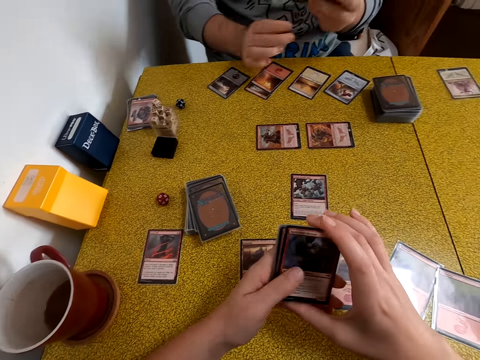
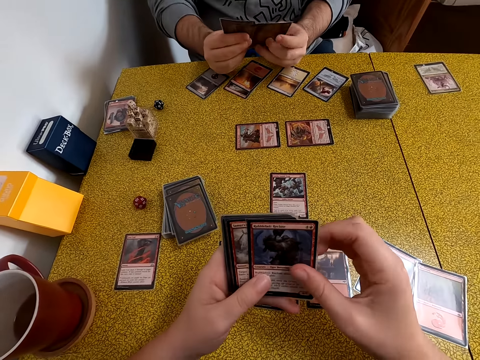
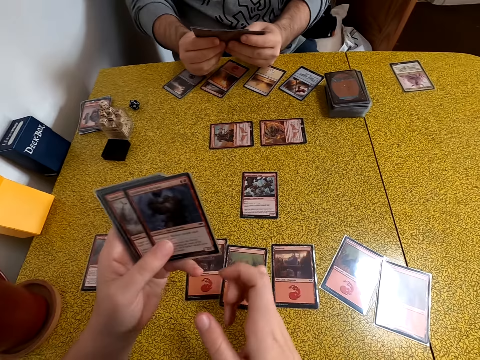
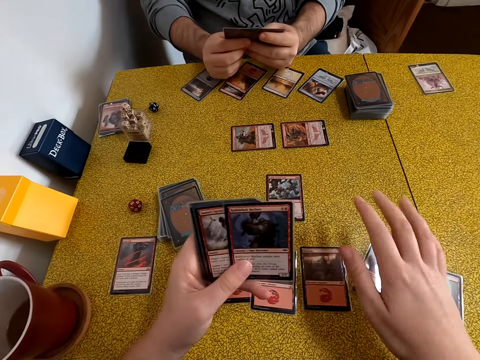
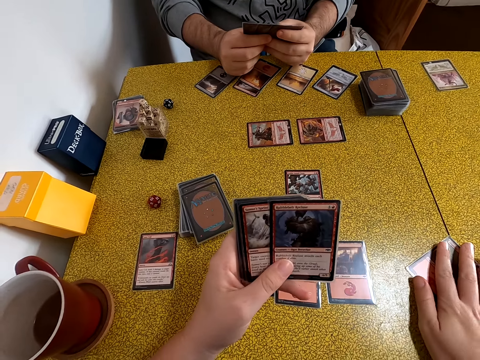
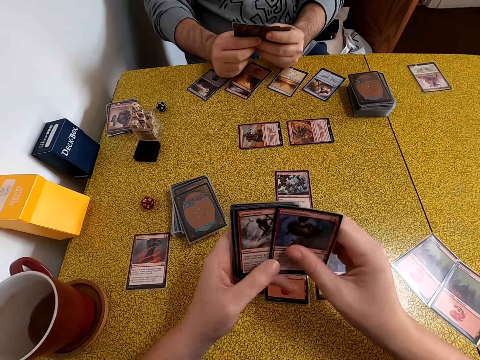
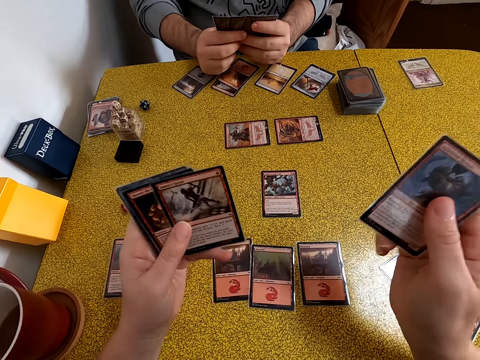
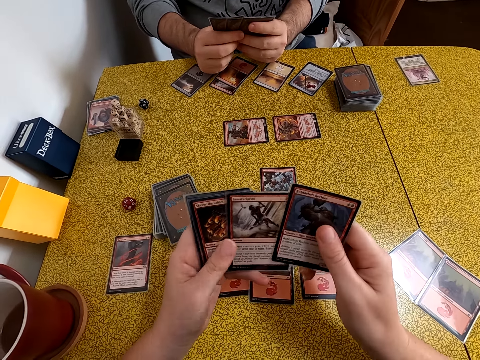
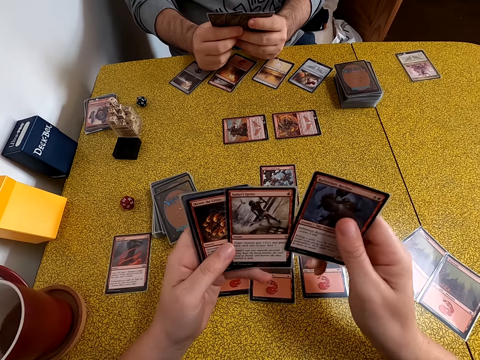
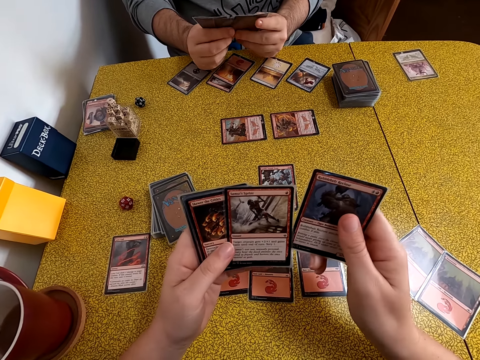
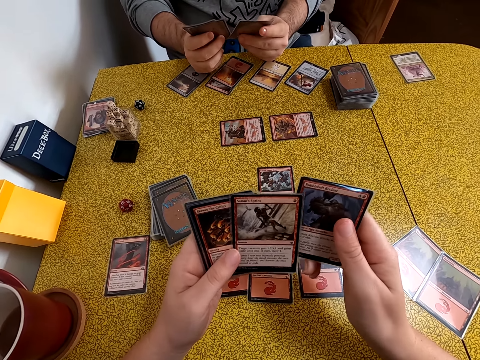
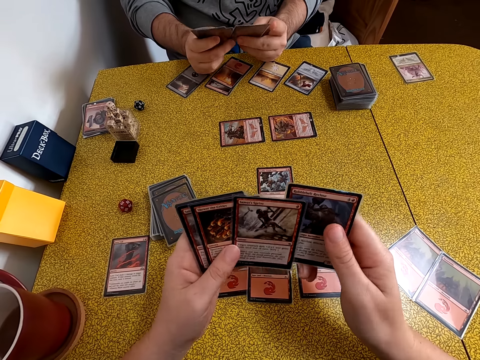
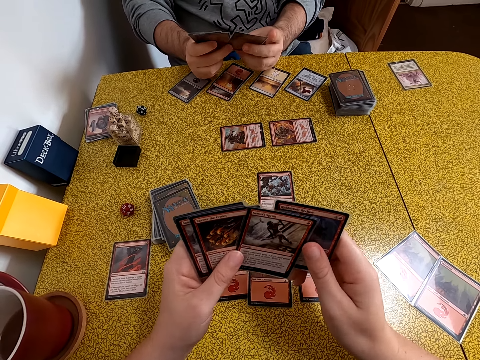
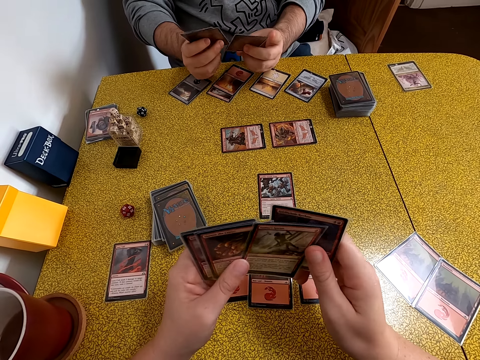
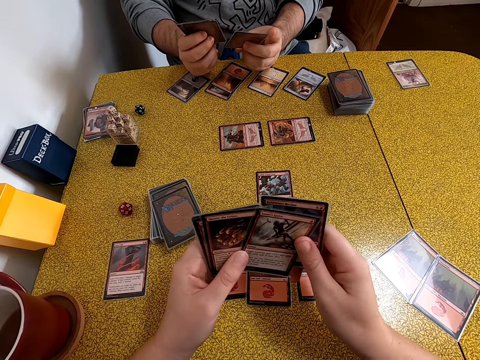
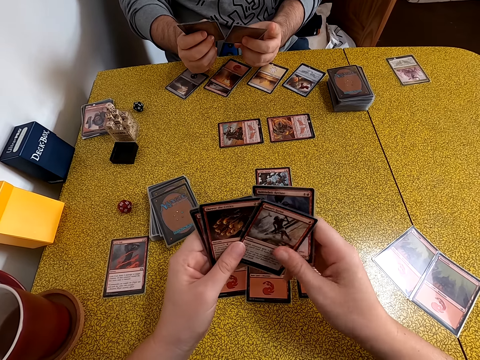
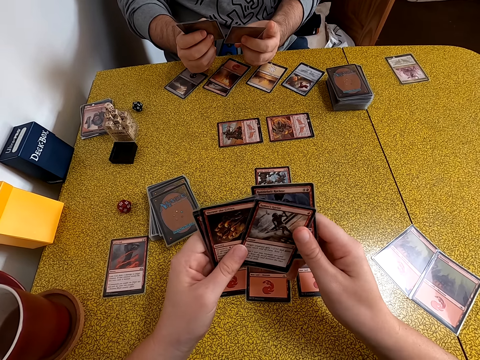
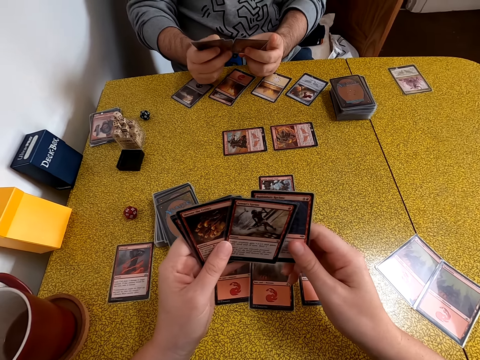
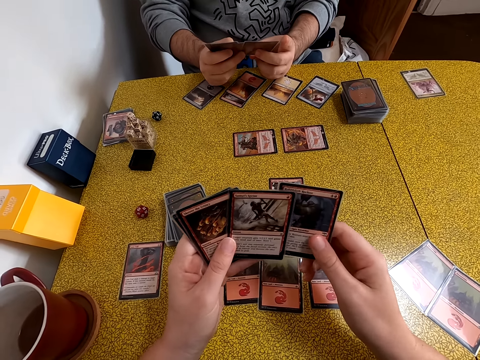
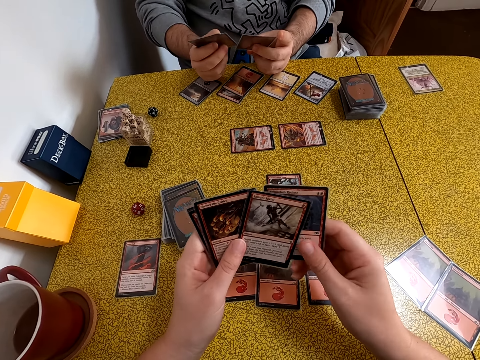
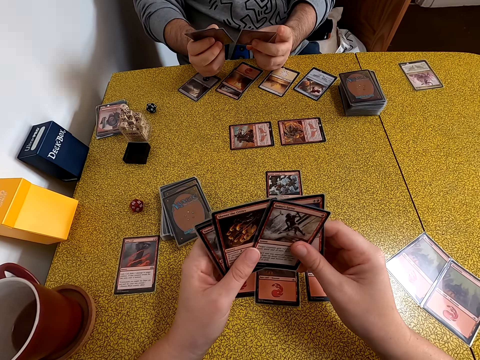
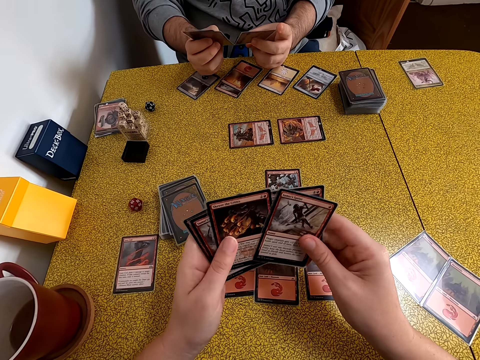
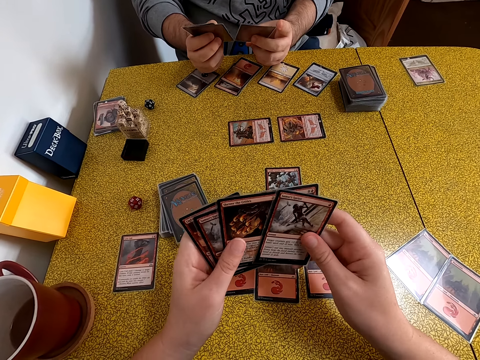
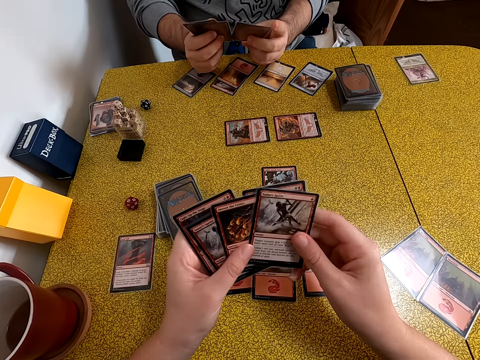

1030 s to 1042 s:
A person arranges playing cards. The camera wearer moves playing cards on the table. They arrange playing cards.

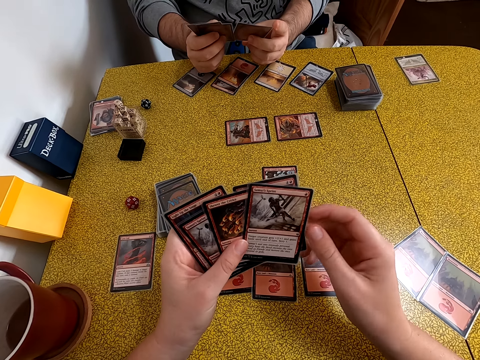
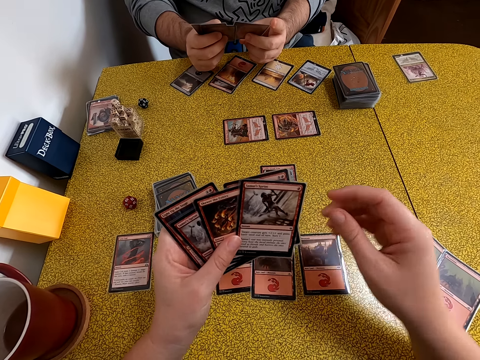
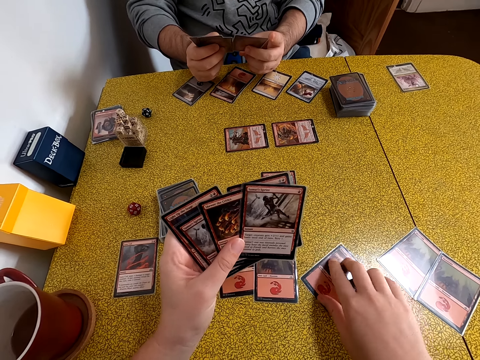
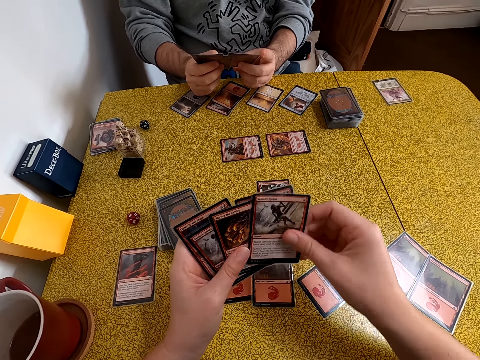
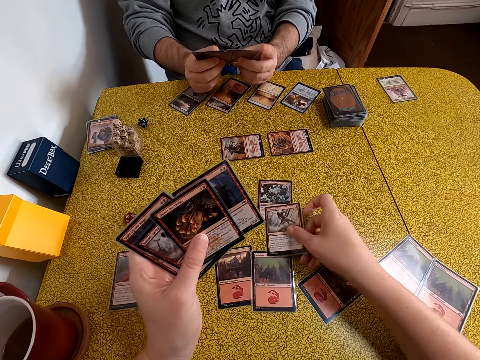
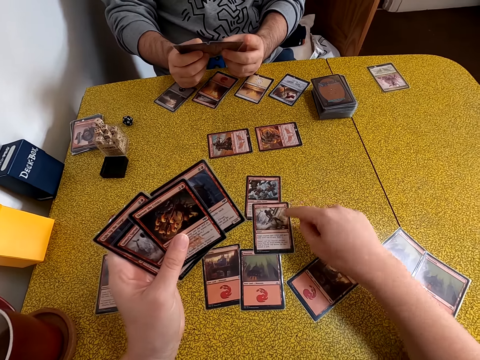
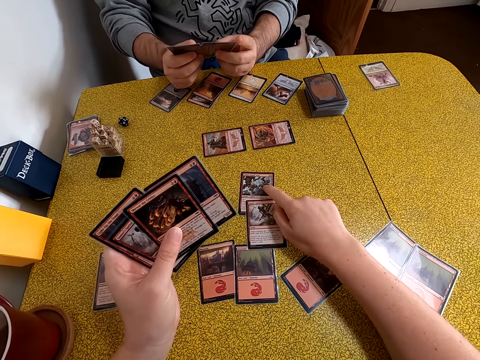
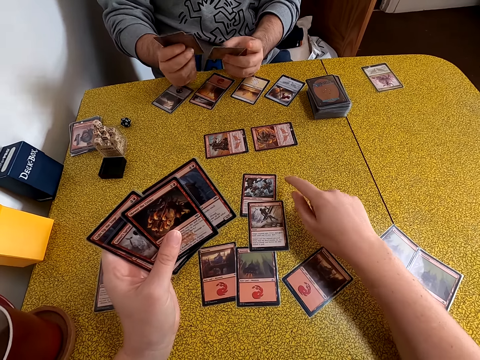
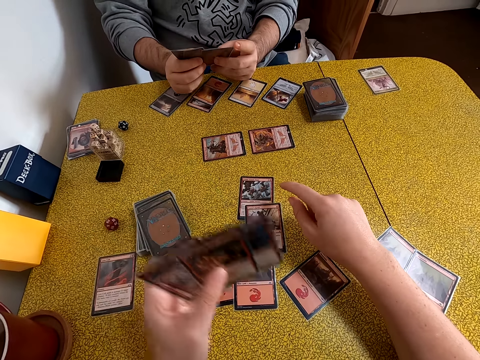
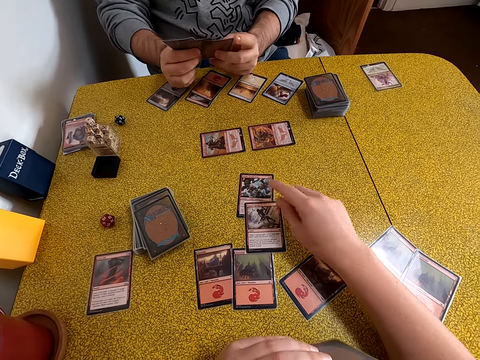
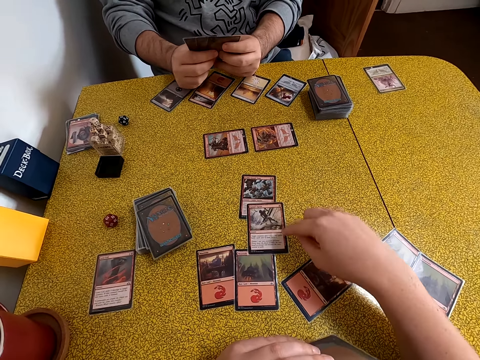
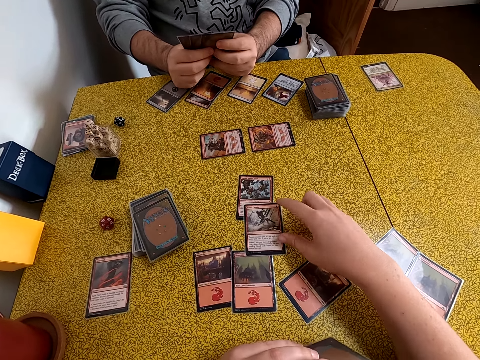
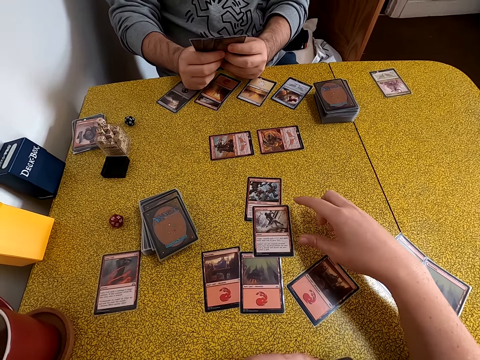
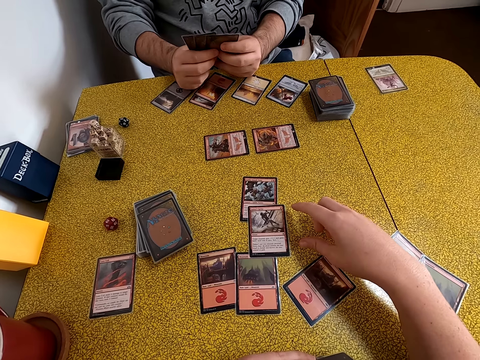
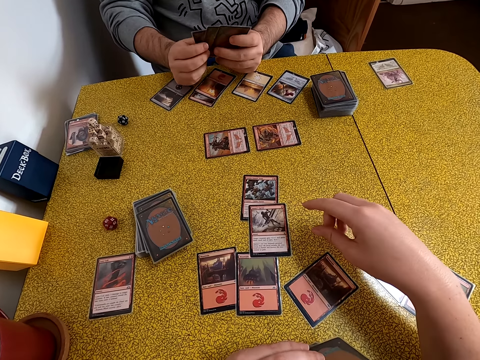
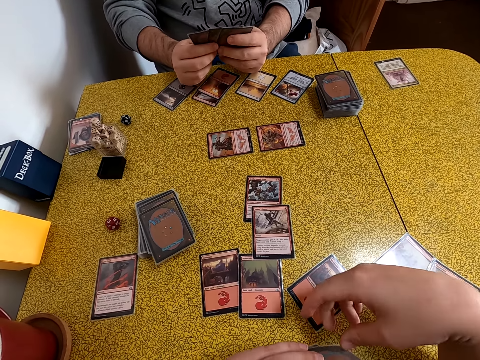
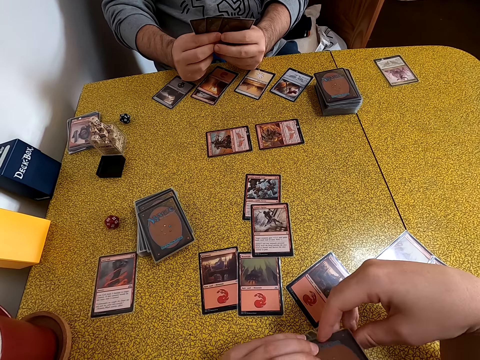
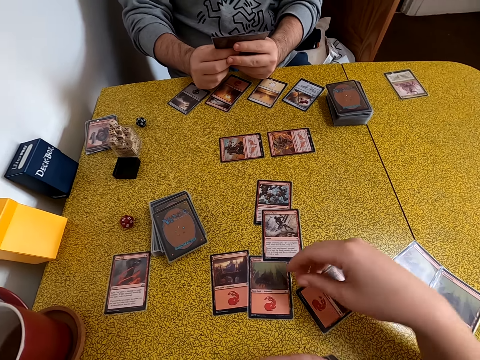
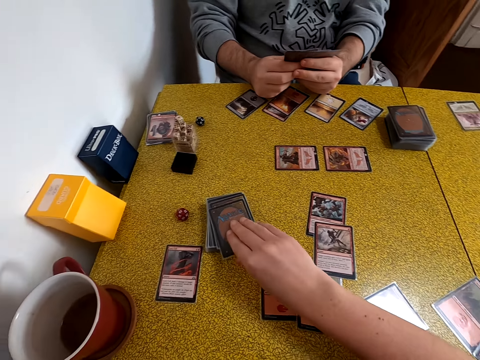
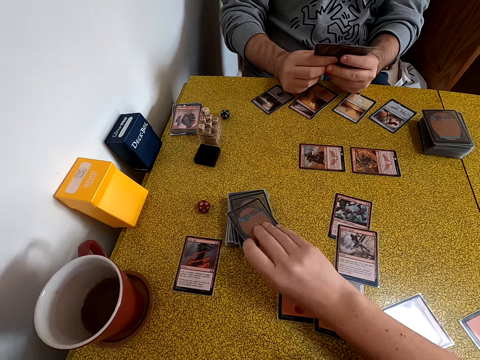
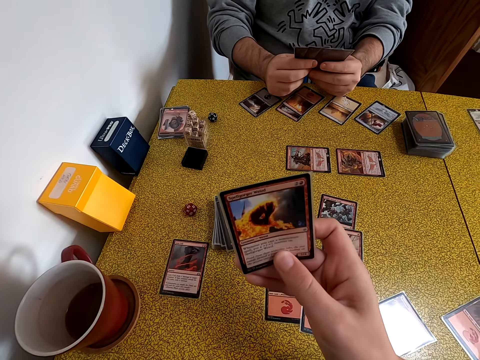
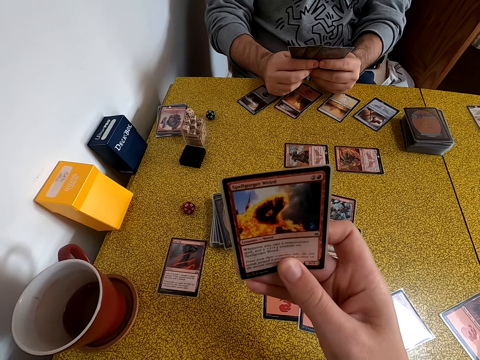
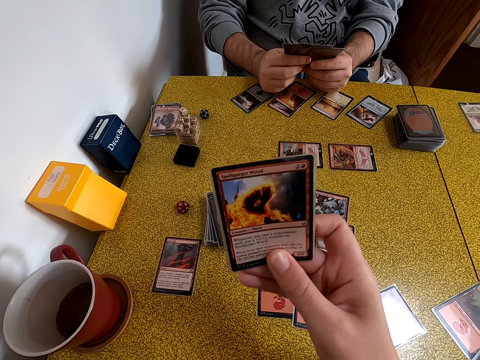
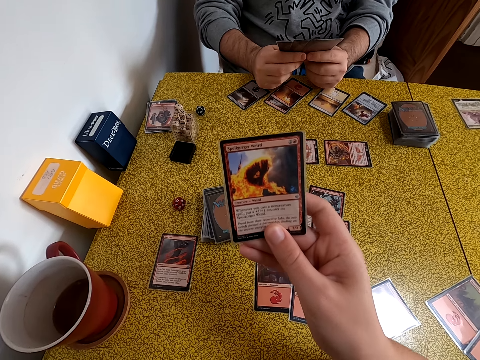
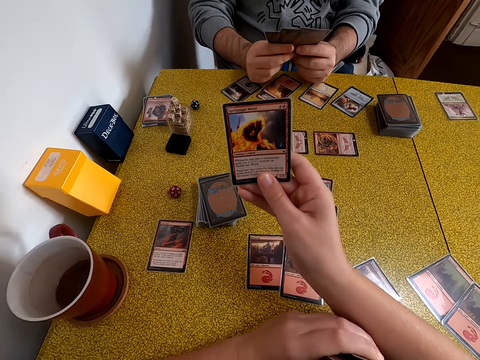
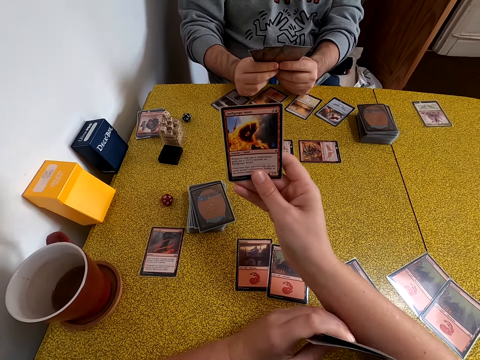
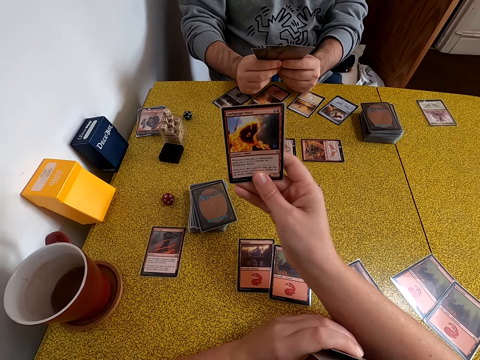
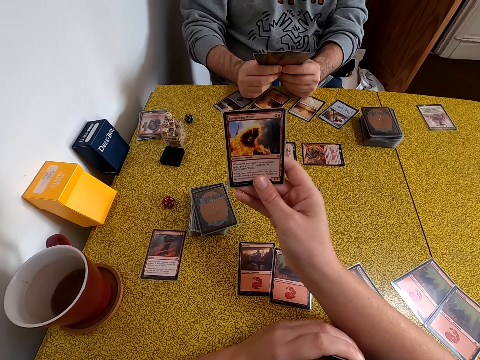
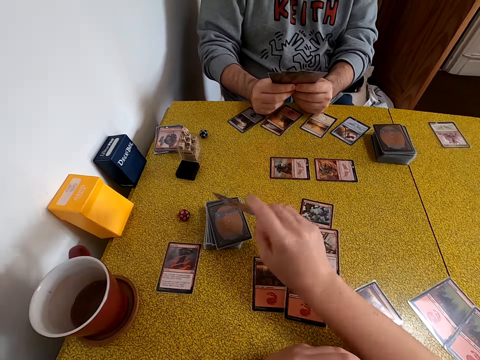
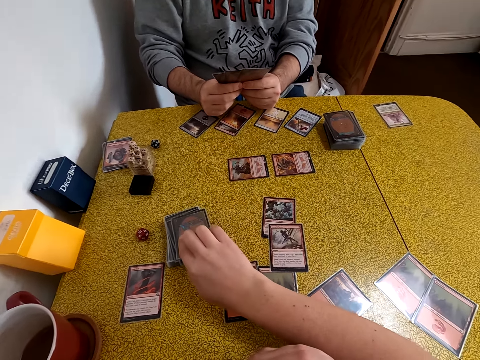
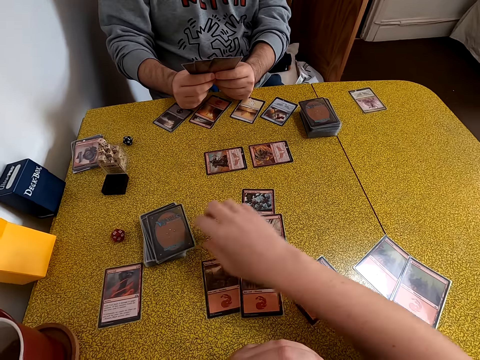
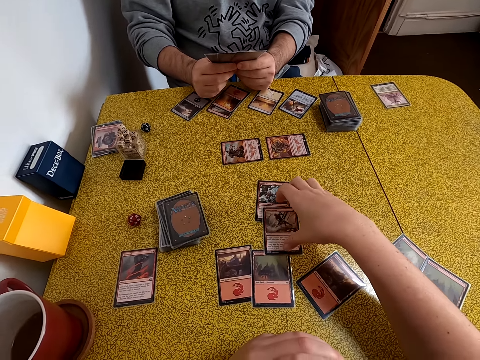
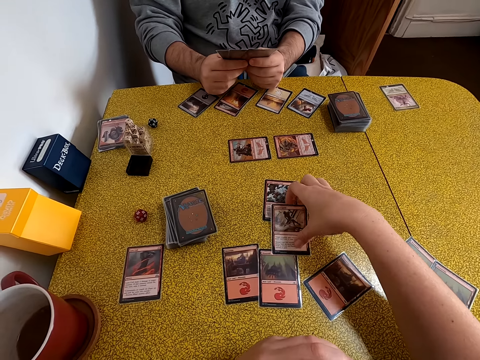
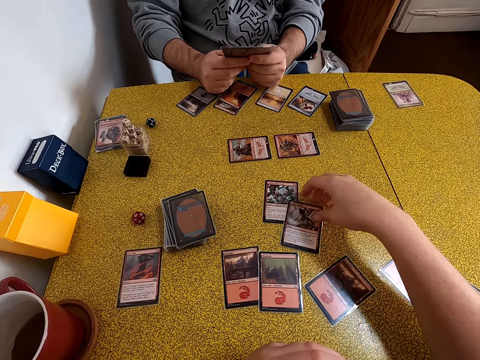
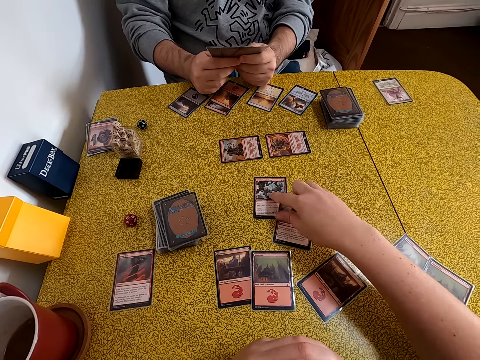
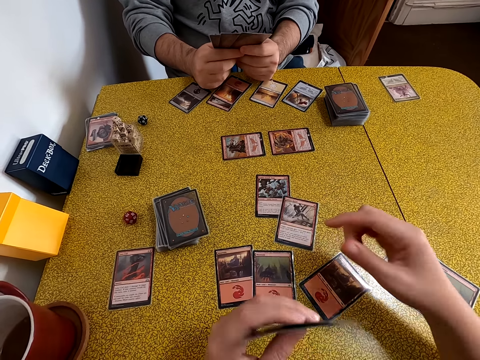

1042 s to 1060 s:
The camera wearer moves a playing card on the table. They put more cards on the table. They count playing cards on the table. They remove one hand near the table. They count on the playing cards. They take a playing card. They look at the playing card. They stretch a hand. They look at the playing card. They put down the playing card. They move playing cards.
